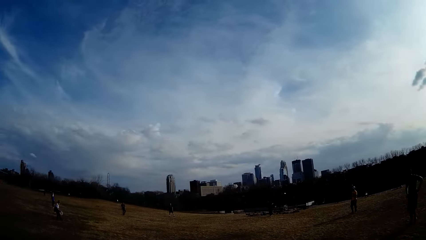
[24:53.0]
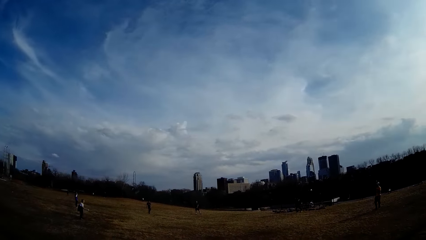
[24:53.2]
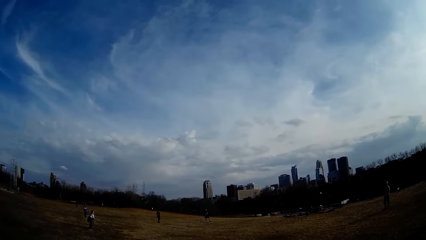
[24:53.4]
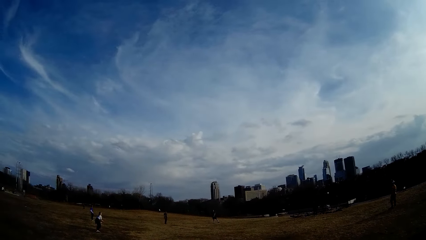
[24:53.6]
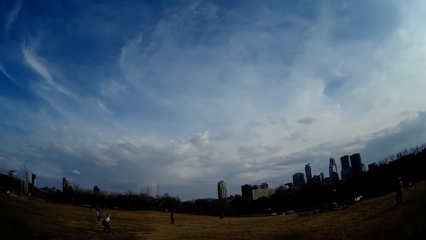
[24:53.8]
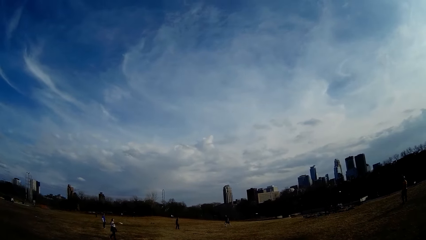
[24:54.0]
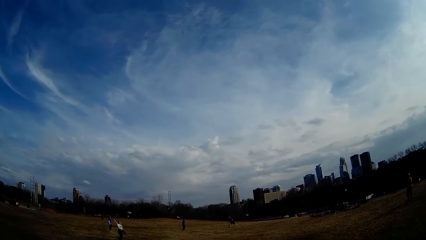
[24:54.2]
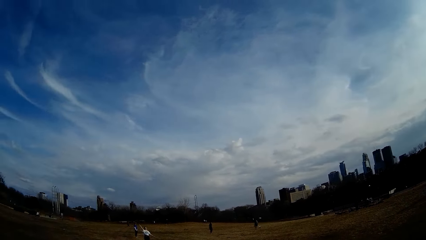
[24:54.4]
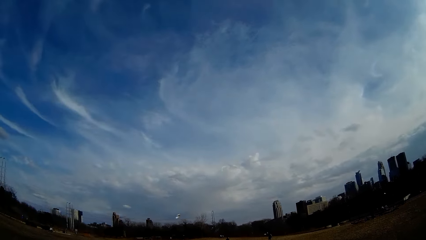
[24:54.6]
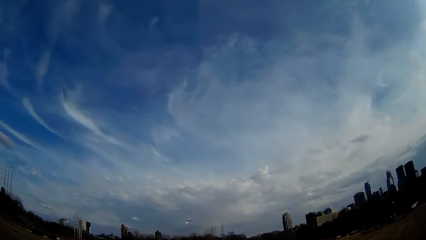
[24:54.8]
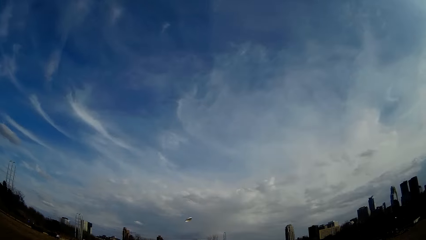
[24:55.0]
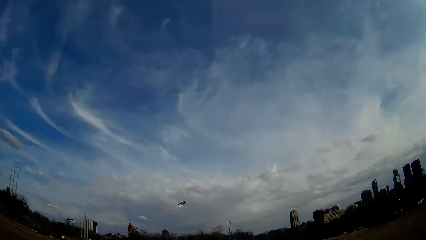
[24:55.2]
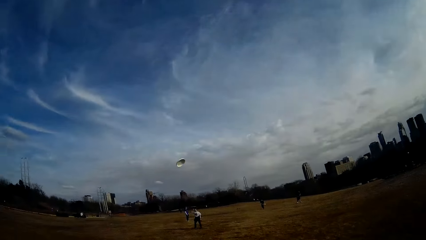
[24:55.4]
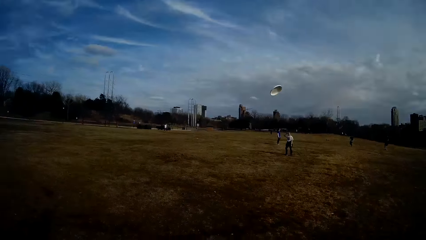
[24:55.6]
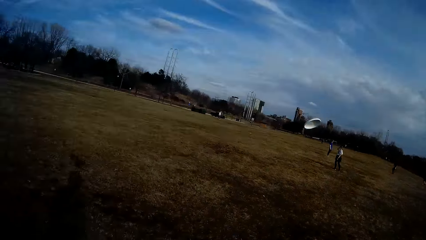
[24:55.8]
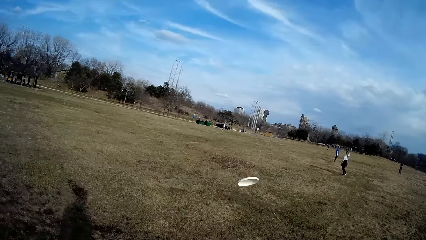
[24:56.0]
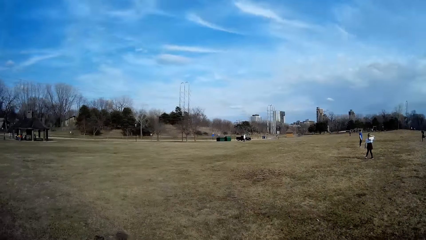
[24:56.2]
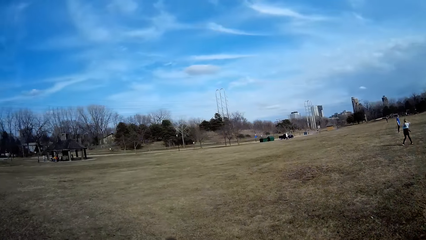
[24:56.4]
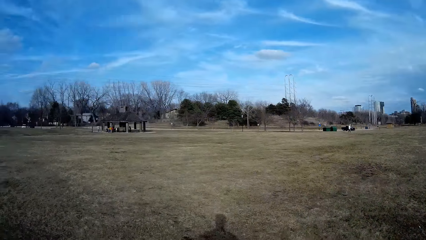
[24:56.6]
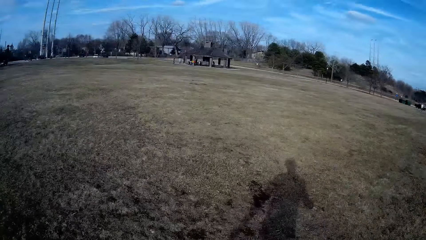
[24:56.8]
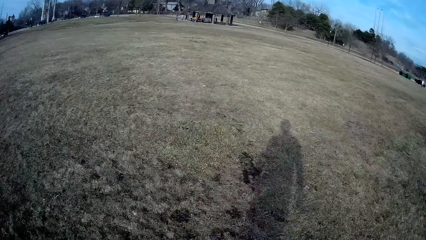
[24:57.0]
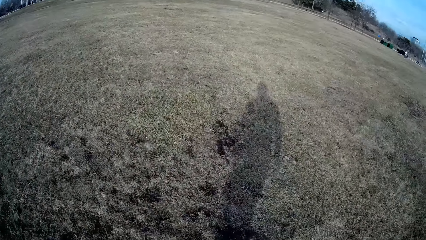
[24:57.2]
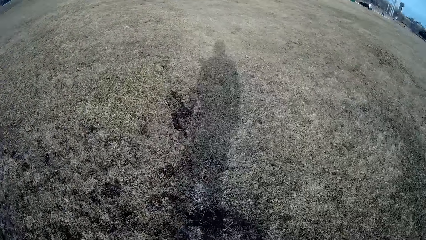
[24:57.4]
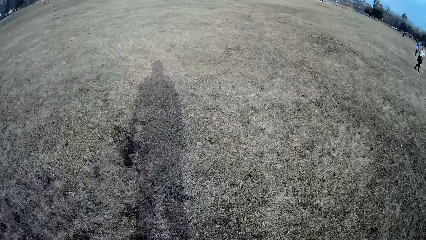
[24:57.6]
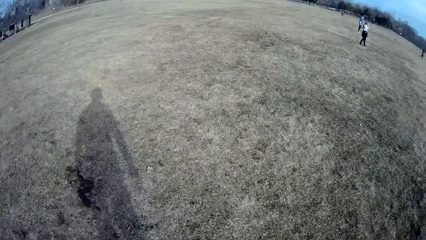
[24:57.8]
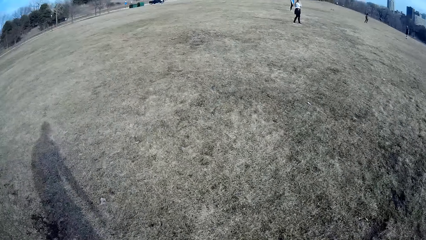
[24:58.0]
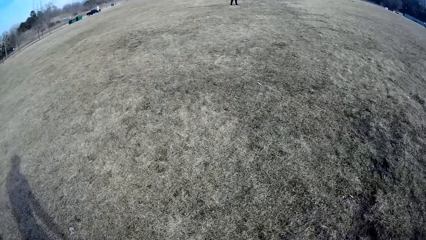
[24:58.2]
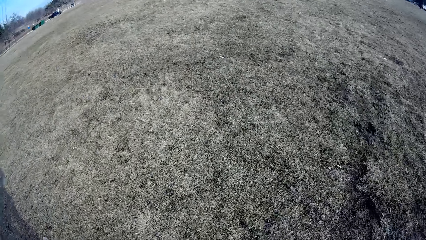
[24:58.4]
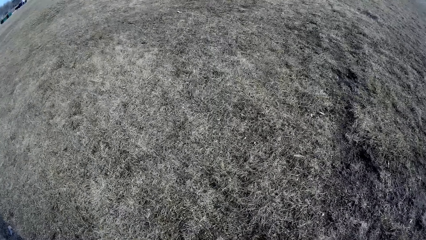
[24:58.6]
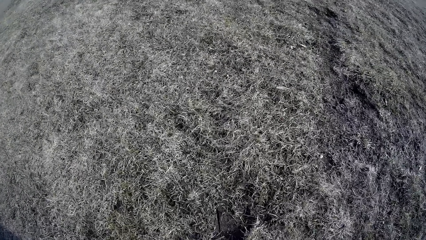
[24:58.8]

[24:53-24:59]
Several persons and another person play handball.

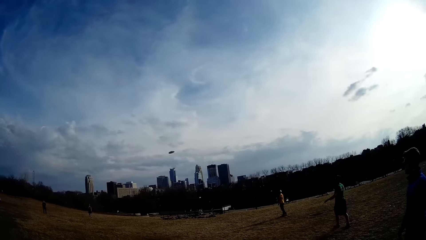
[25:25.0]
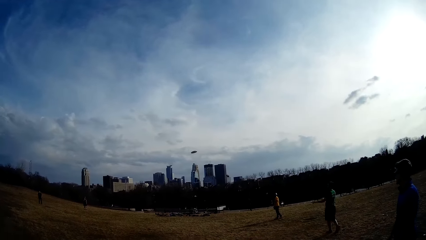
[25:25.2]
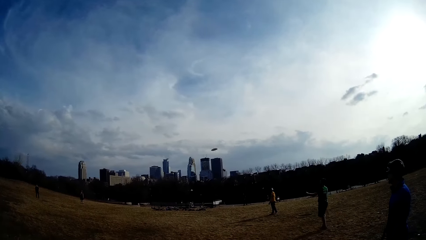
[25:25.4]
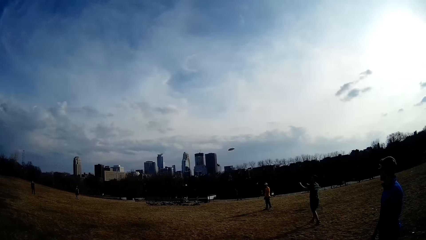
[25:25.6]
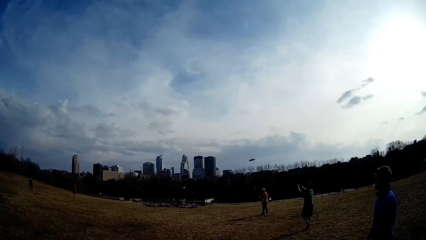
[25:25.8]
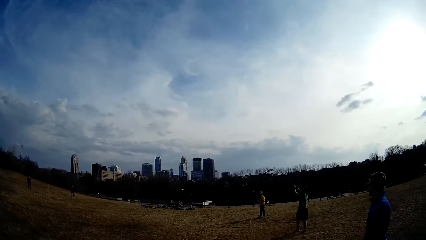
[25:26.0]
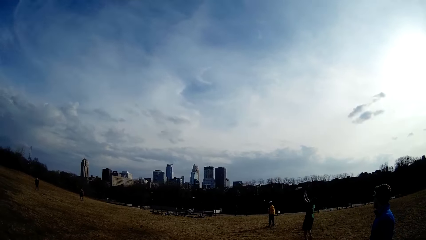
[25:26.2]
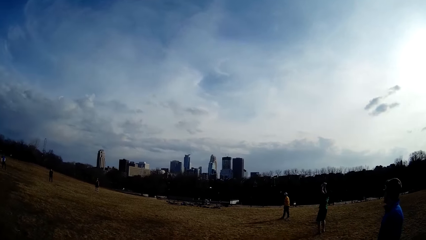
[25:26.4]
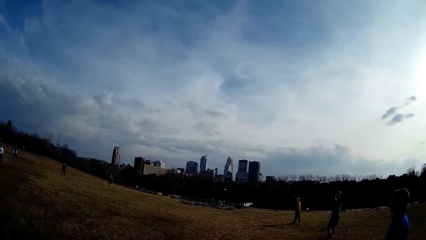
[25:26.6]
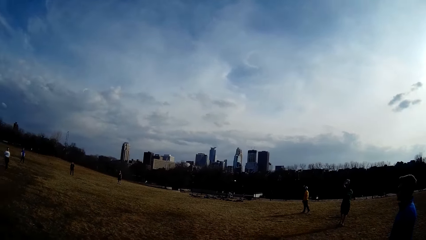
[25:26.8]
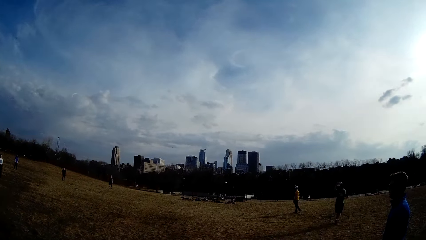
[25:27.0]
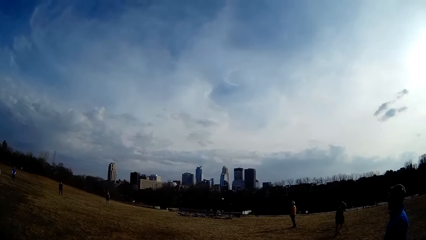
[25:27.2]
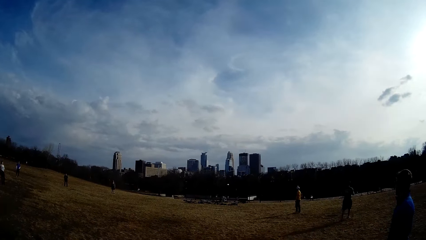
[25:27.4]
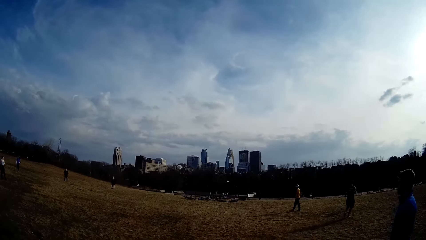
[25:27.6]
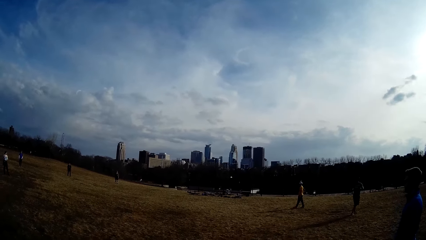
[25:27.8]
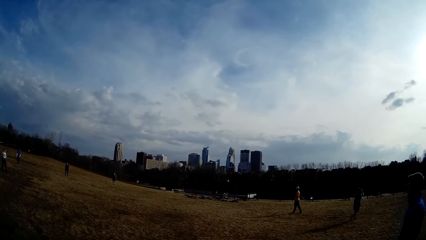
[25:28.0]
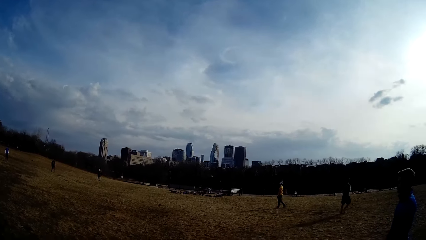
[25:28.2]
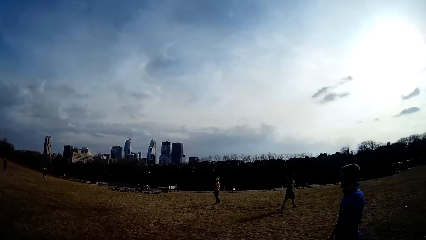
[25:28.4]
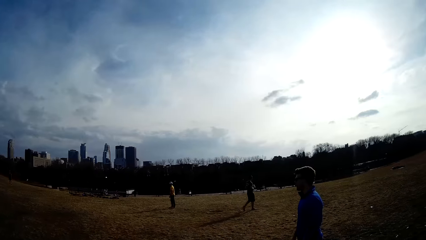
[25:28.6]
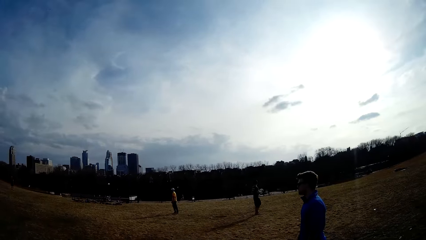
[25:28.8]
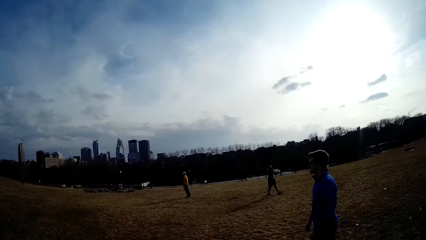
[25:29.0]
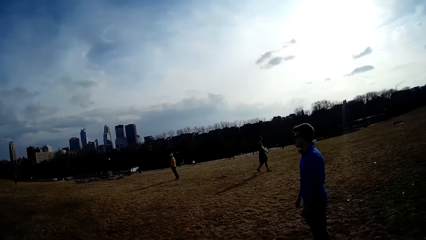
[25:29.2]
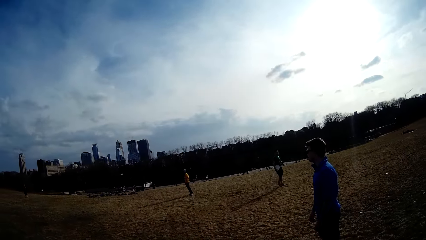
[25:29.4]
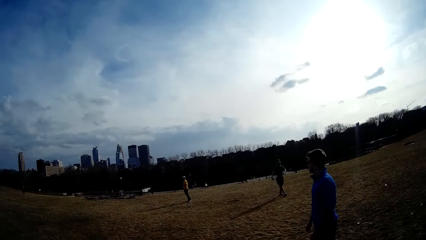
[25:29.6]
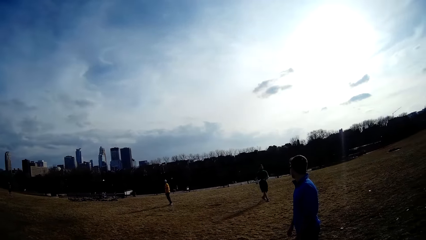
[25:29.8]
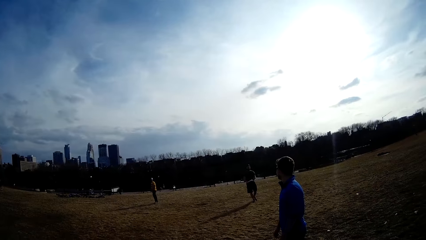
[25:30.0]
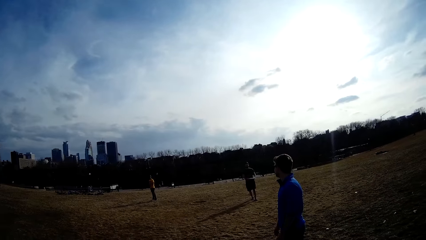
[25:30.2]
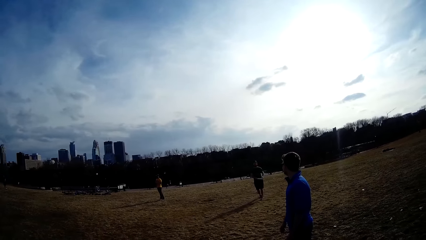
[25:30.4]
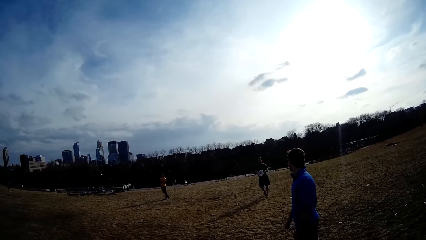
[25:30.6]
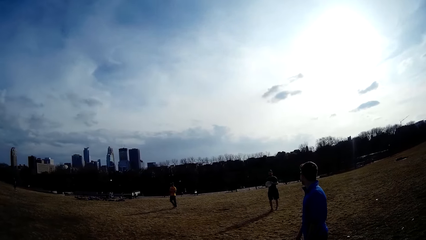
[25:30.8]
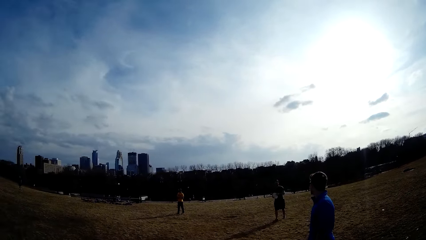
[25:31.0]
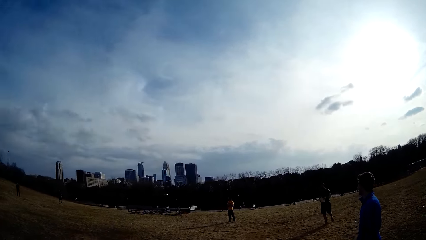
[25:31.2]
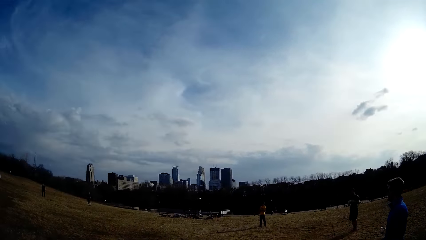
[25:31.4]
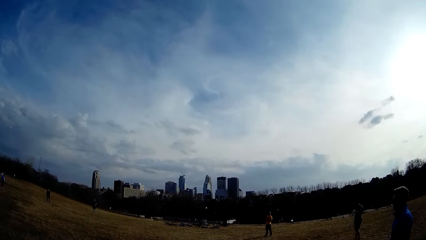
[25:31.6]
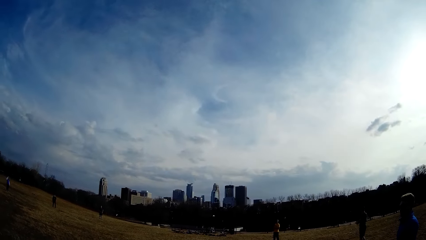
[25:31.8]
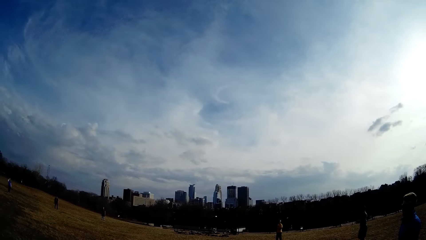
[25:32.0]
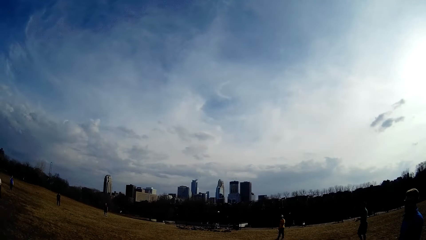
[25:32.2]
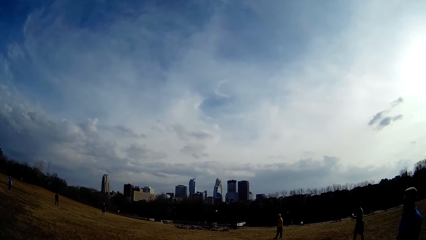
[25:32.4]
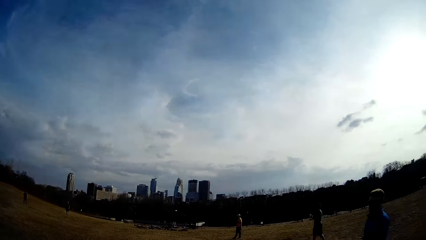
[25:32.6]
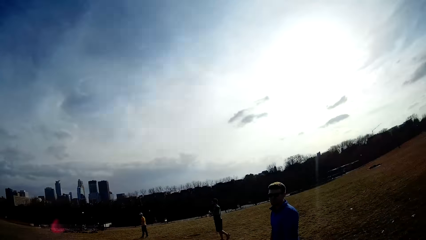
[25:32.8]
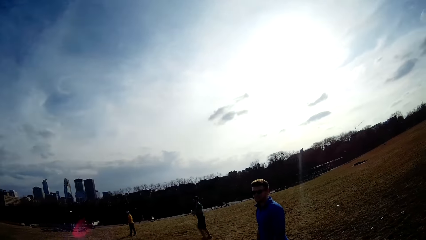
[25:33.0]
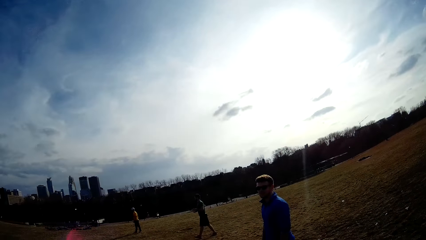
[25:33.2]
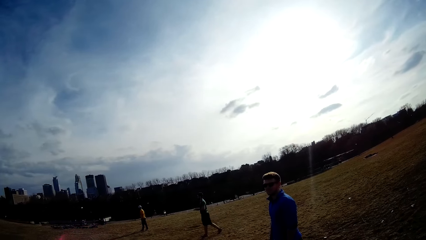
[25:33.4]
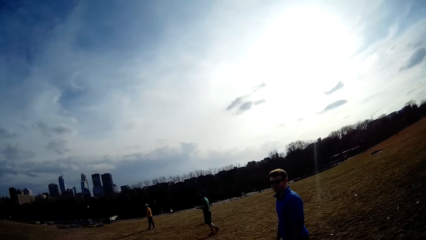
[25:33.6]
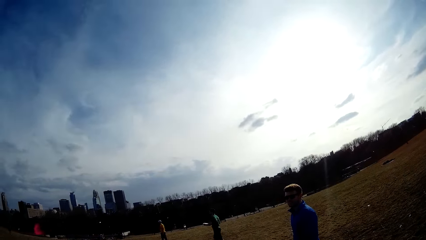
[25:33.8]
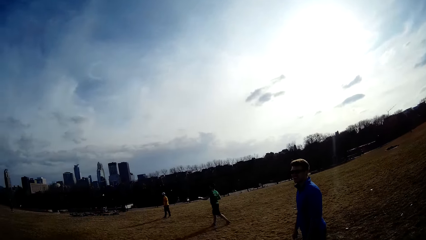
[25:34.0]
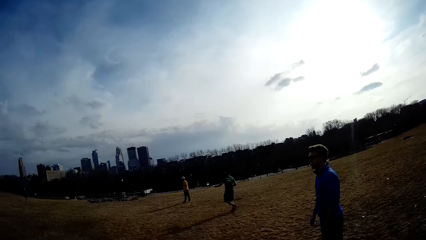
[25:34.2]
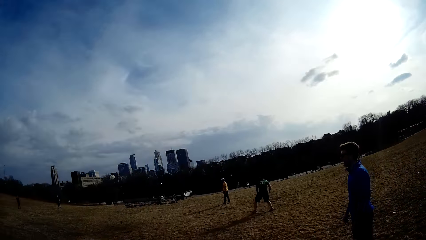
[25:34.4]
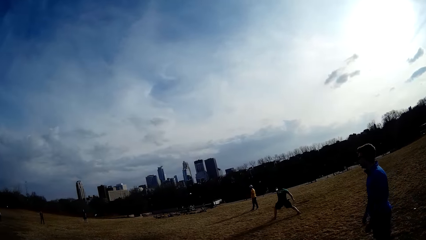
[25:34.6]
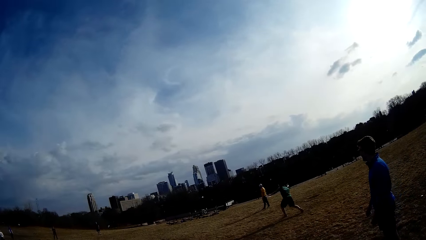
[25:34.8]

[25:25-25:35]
A man catches the flying disc with both hands. The man flips the flying disc in his hand.
